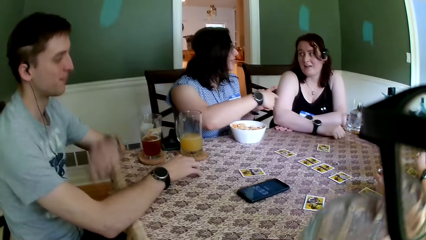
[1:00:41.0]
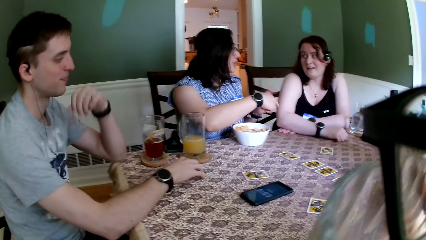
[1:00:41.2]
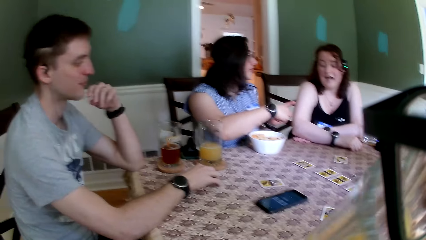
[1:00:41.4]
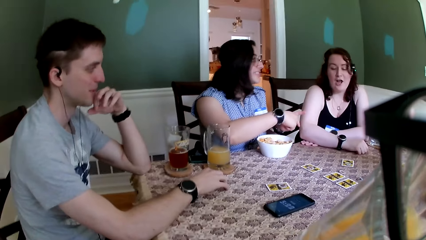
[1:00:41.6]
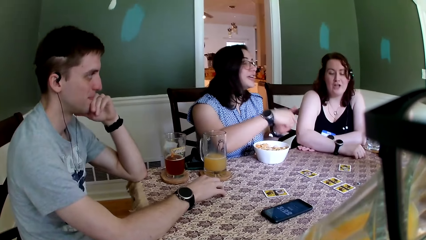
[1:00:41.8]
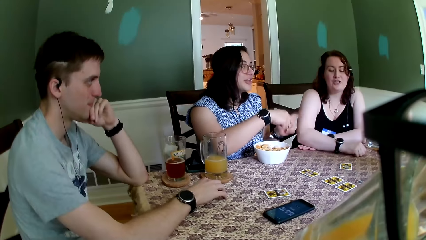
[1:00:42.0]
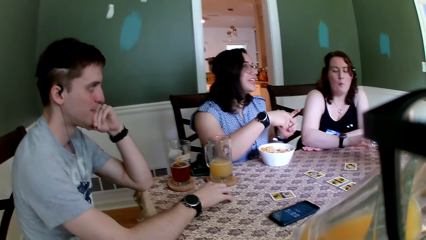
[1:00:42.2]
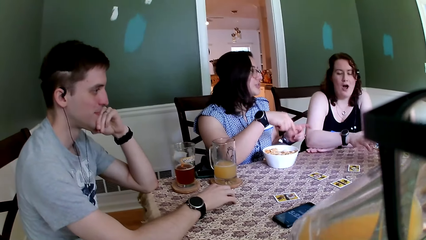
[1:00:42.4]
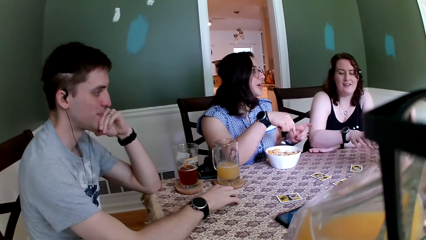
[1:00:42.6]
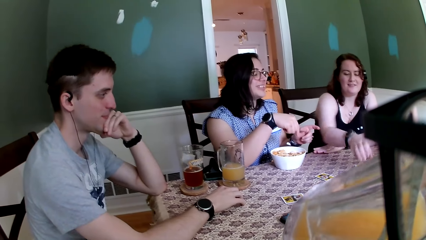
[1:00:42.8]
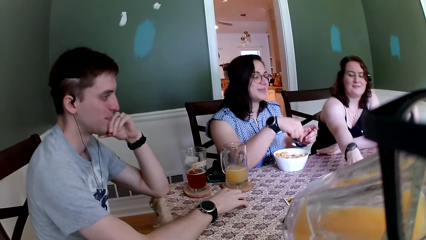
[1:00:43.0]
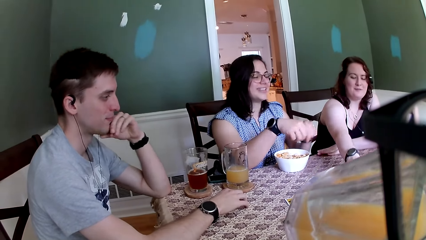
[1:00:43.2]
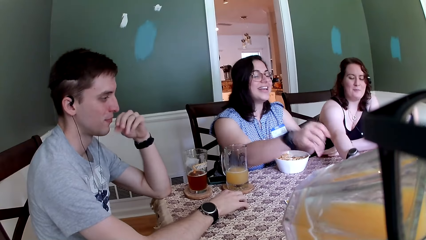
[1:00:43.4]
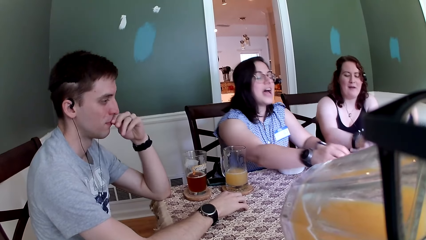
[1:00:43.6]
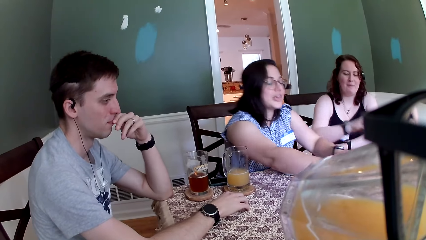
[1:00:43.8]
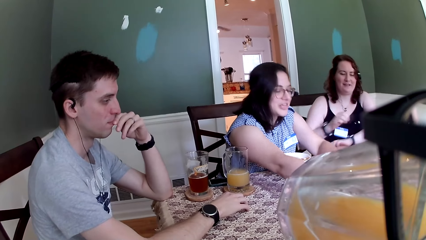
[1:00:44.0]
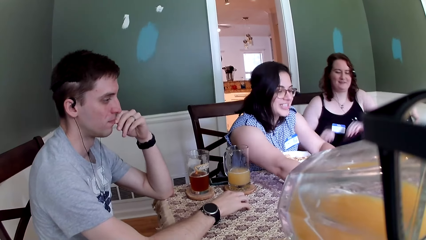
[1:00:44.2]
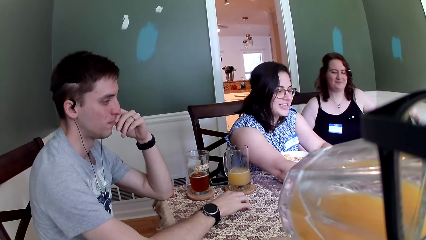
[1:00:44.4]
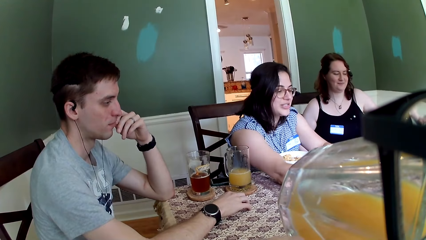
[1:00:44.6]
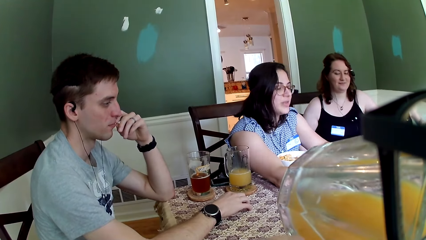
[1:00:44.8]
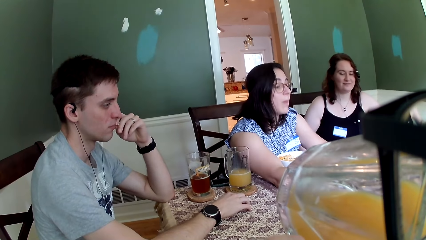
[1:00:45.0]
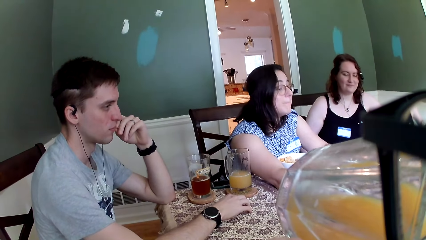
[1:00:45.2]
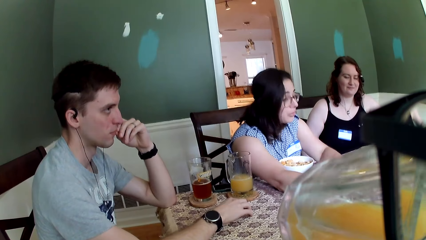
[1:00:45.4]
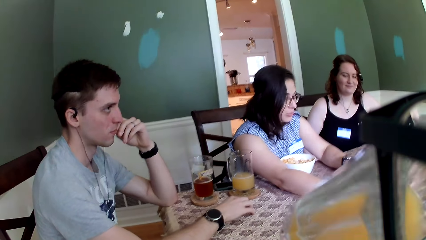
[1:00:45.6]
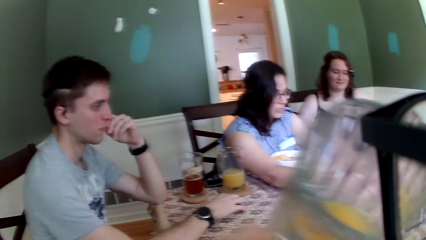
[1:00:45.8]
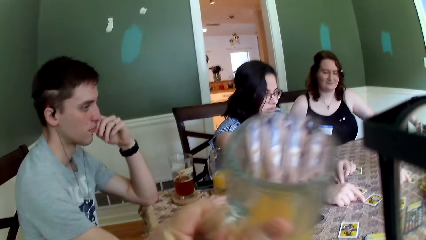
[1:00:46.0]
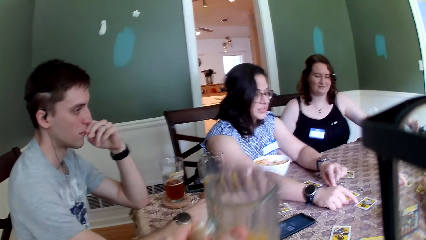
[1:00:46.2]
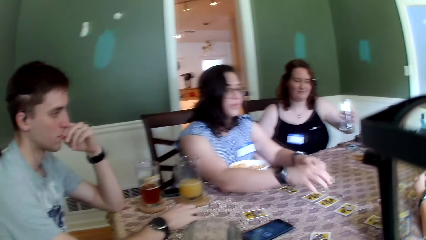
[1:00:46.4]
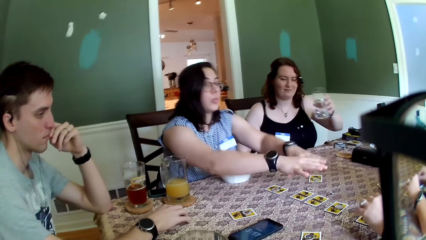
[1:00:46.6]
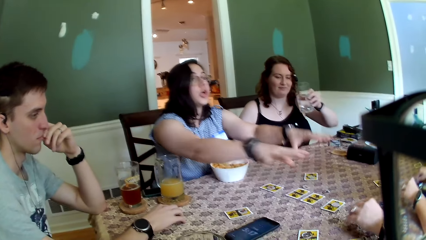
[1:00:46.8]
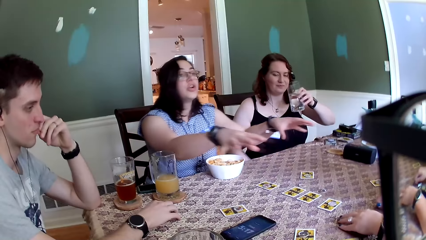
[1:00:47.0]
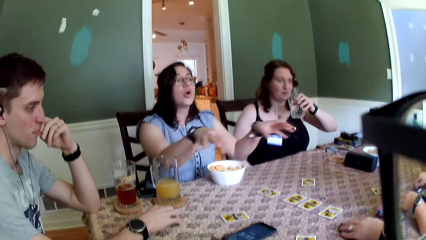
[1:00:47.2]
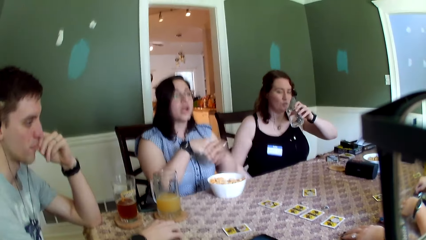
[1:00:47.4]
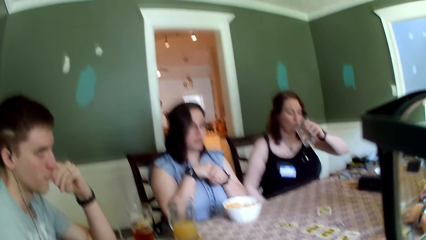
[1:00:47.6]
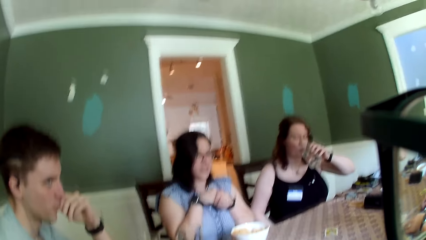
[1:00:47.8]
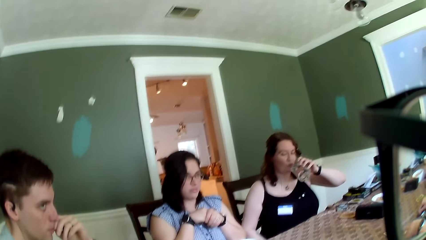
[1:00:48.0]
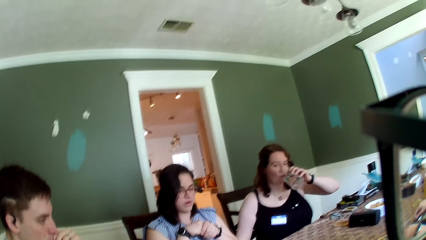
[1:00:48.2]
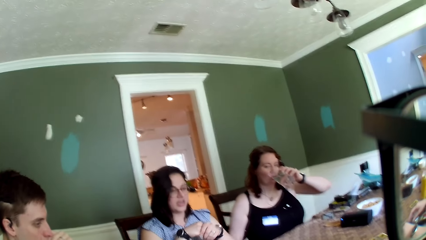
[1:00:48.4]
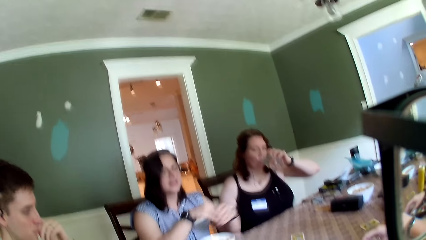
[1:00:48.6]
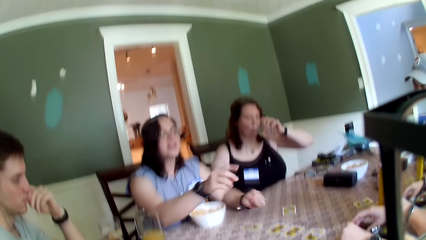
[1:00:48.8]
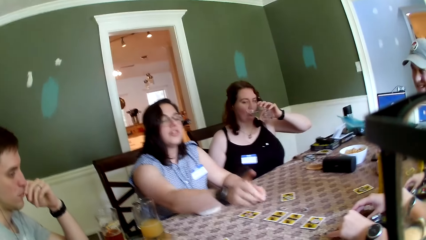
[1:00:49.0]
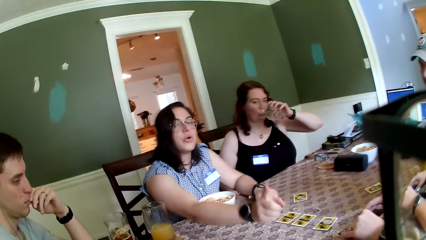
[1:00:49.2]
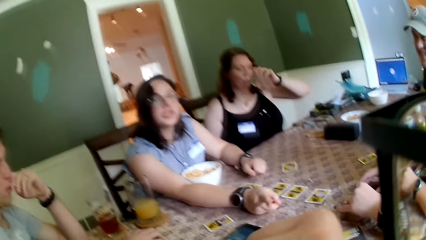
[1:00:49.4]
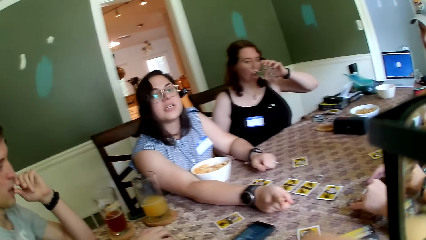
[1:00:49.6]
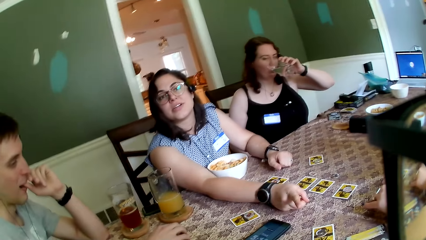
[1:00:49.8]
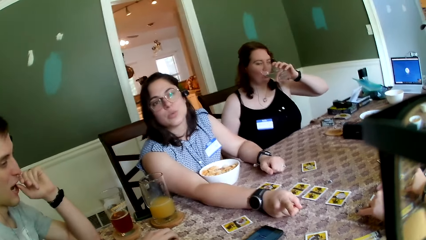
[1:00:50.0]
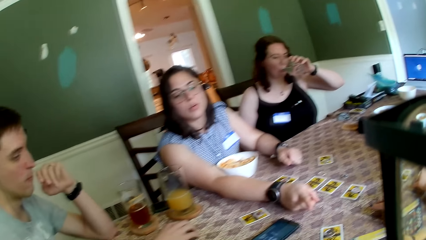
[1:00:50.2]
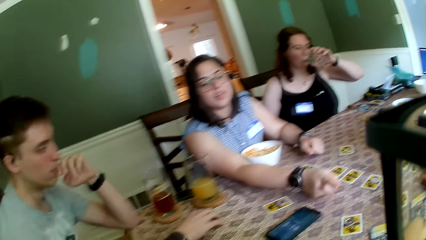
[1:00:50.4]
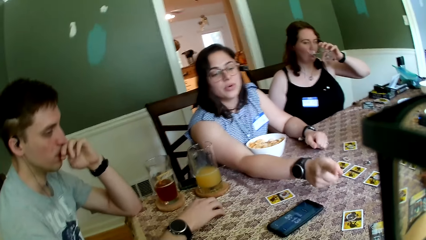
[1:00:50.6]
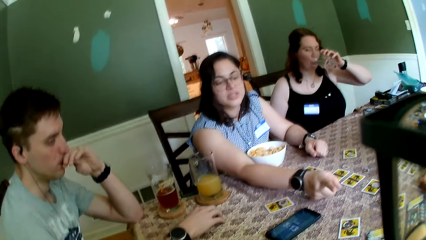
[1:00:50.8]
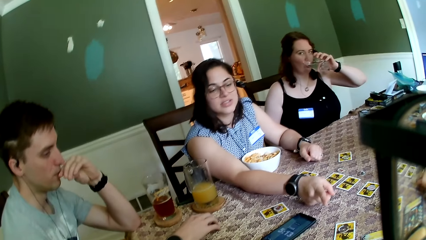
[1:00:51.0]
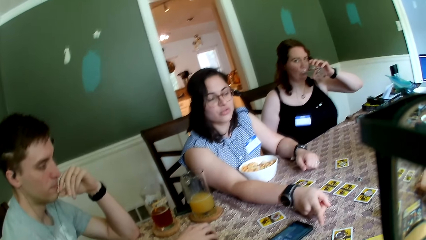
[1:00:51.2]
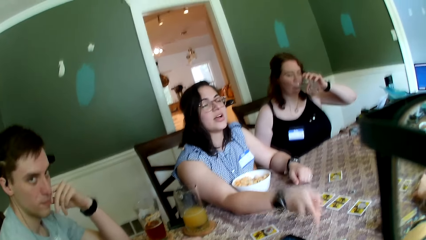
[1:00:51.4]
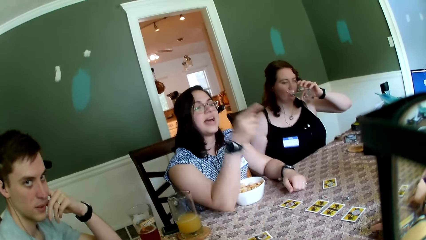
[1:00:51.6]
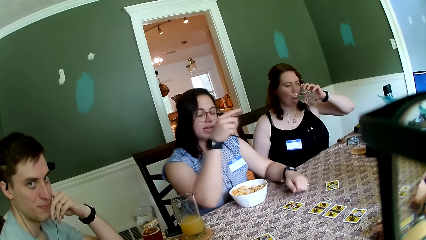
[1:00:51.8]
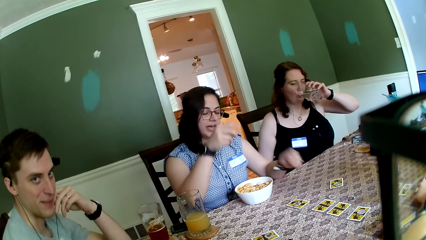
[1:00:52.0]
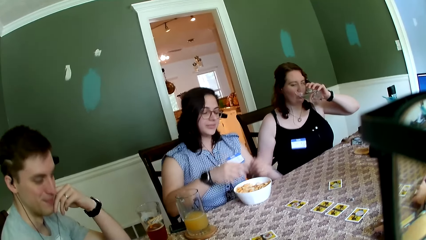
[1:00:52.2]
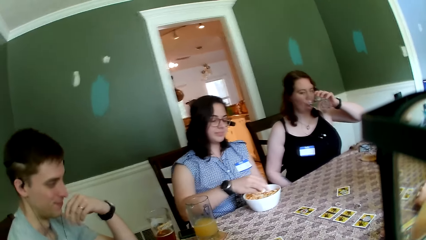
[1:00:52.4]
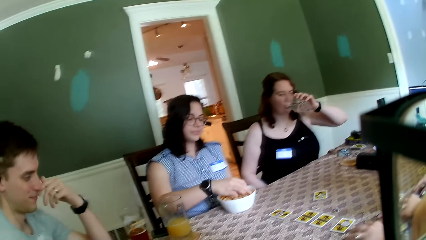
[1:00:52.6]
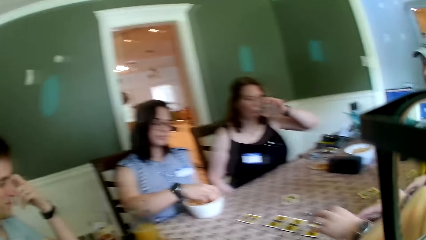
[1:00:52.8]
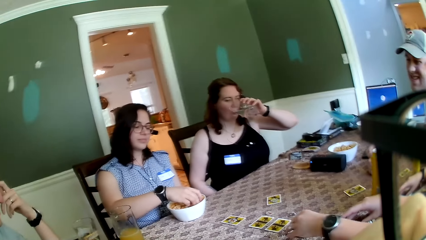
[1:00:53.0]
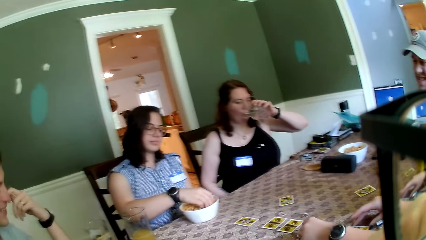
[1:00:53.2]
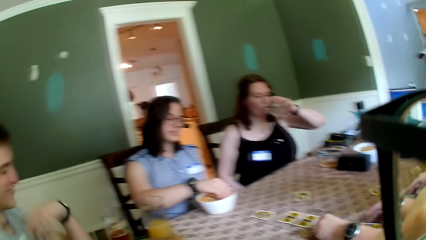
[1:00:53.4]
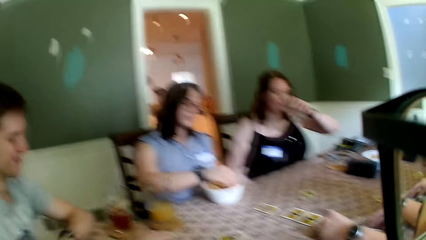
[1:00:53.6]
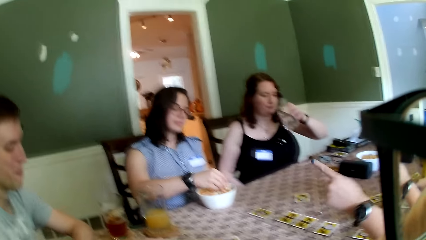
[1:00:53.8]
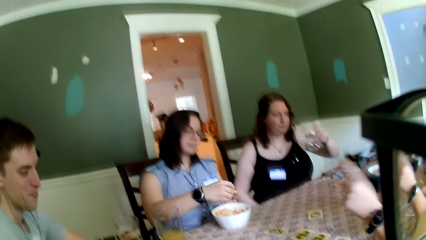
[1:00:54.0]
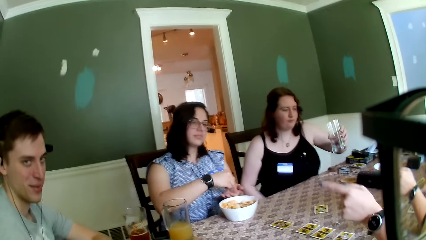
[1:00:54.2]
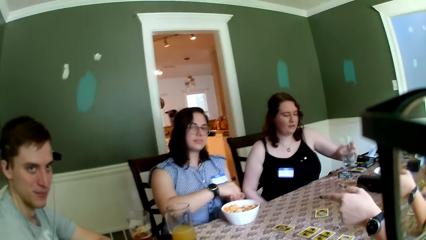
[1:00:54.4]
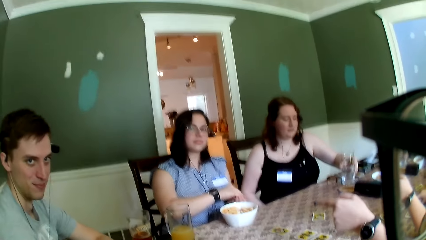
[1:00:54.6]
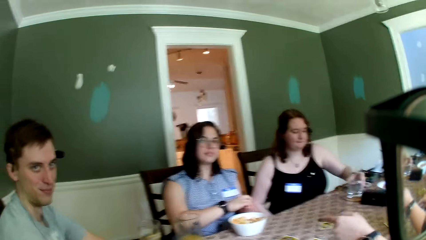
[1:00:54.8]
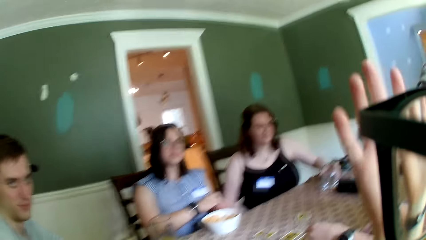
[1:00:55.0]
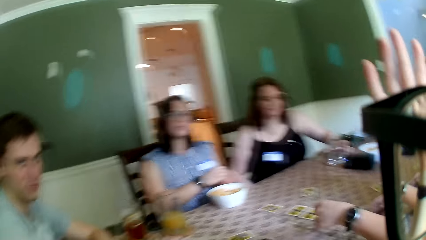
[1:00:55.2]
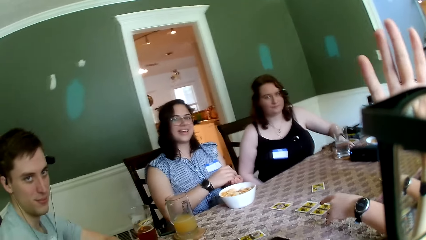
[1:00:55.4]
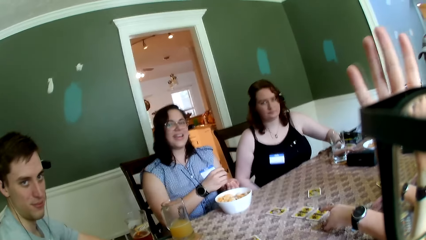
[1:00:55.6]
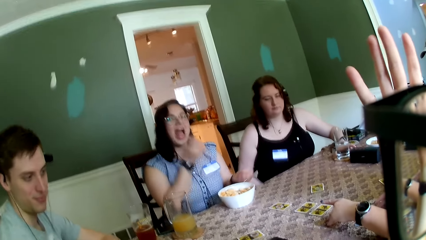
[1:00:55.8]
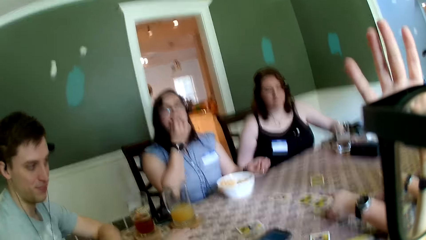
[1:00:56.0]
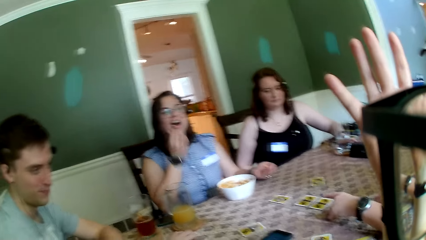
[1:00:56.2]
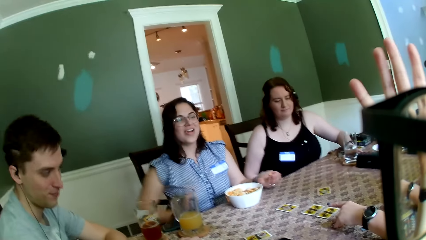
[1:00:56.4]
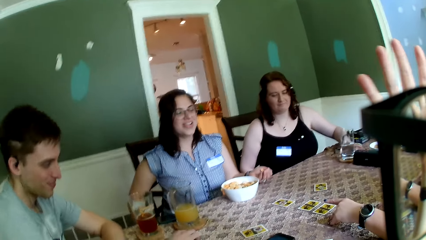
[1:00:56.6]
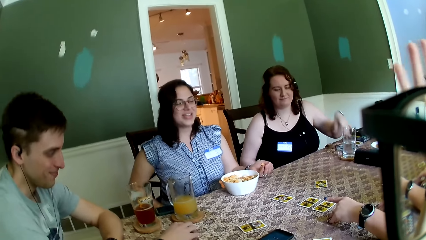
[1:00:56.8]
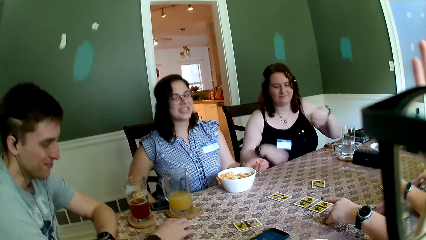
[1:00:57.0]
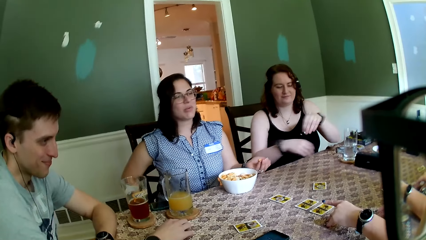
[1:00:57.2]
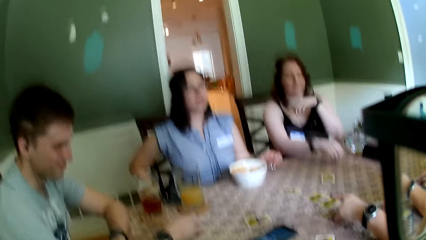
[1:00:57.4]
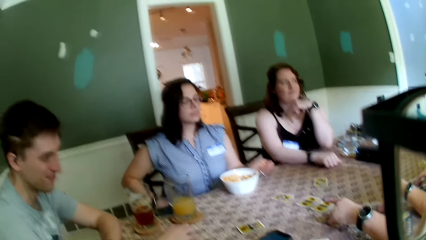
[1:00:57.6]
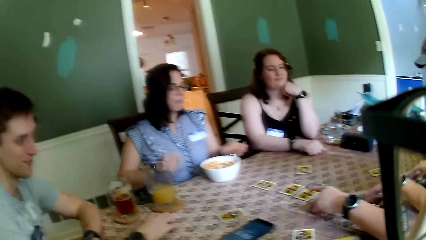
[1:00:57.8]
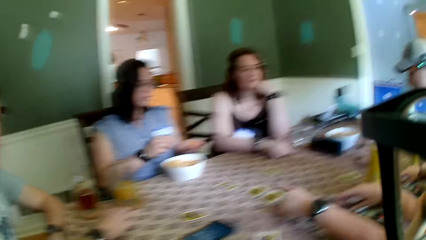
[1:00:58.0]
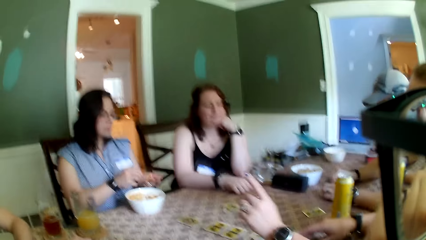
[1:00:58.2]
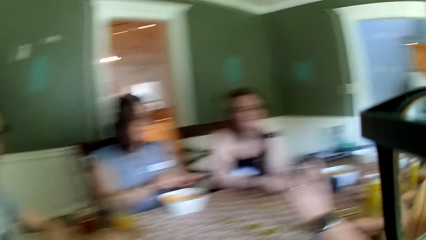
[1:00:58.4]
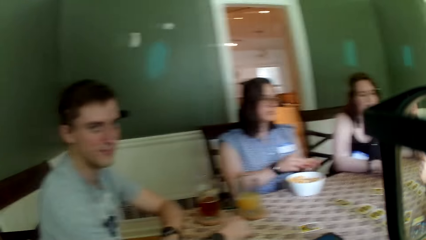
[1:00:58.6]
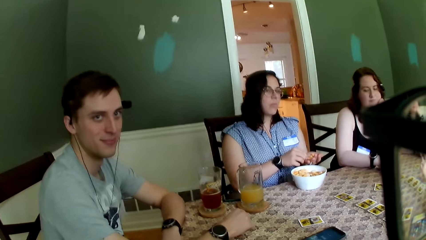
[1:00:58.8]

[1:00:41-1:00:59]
The woman stretches out her right hand to the table. Another woman touches the cards on the table with her hands. The first woman picks up a cup of water from the table with her left hand. The camera wearer drops the cup of juice on the table with his left hand. The first woman drinks from the cup of water with her left hand. The second woman takes a snack from the bowl of snack with her right hand. A third woman touches the card on the table with her hands. The first woman drops the cup of water on the table with her left hand. The second woman eats the snack from the bowl with her right hand.
